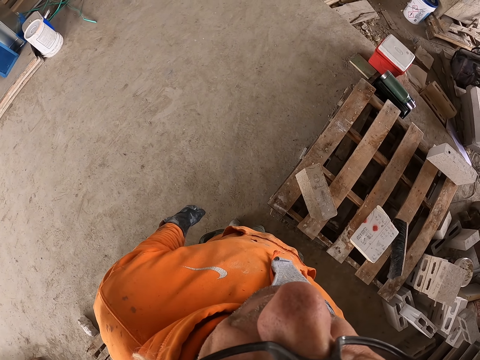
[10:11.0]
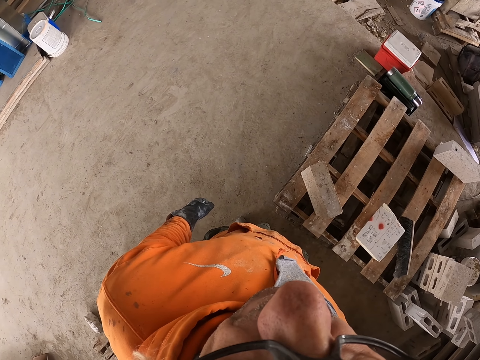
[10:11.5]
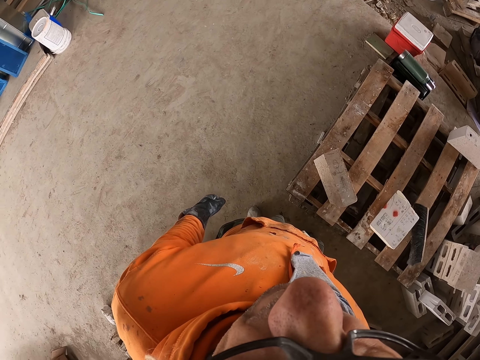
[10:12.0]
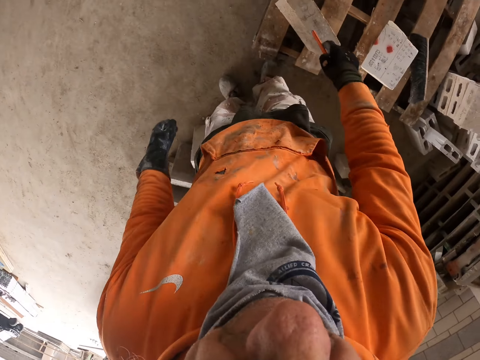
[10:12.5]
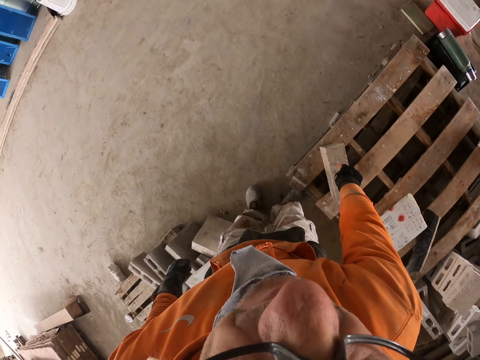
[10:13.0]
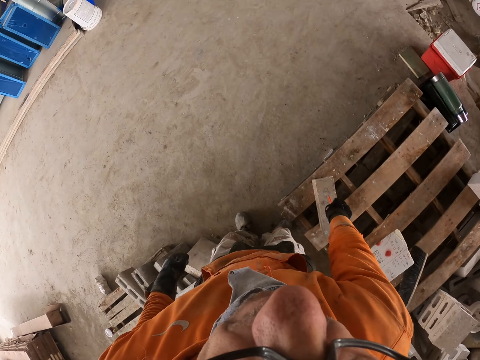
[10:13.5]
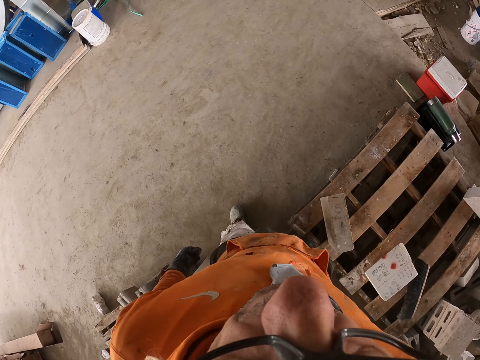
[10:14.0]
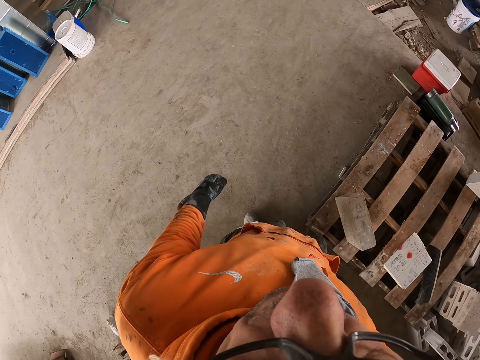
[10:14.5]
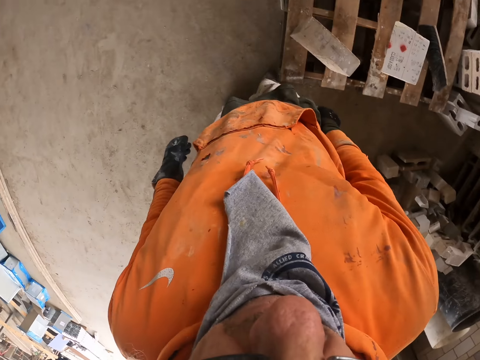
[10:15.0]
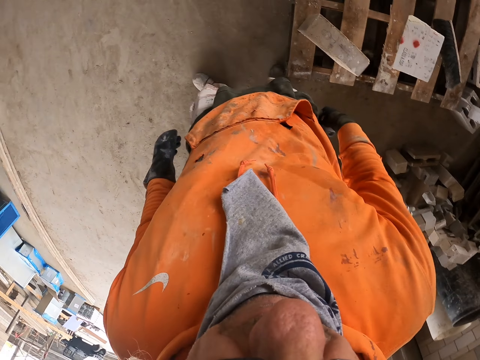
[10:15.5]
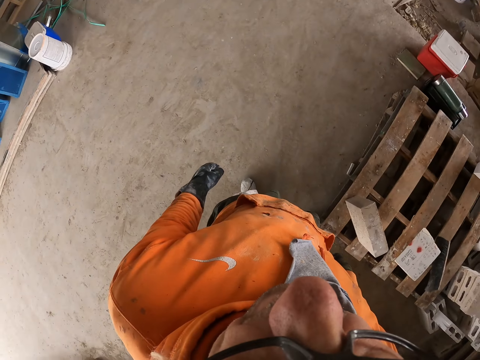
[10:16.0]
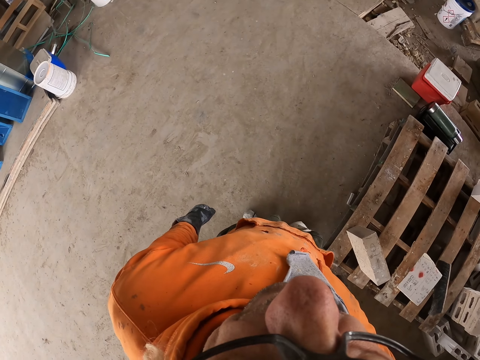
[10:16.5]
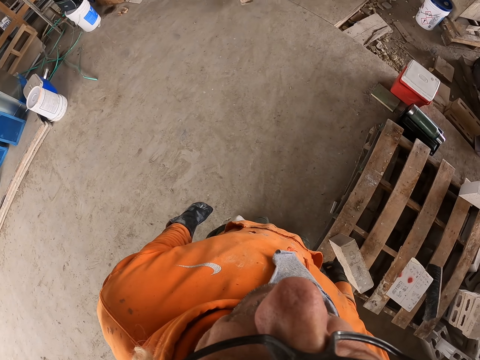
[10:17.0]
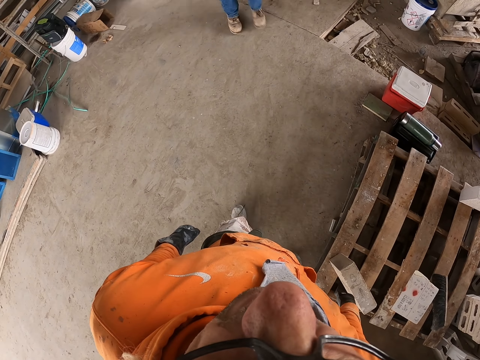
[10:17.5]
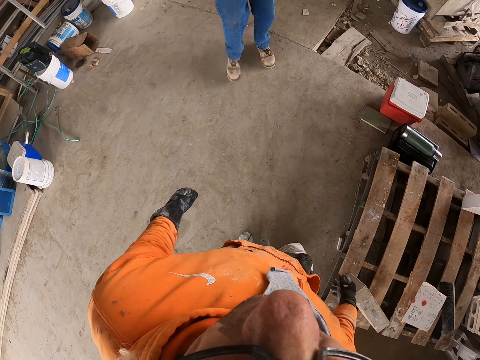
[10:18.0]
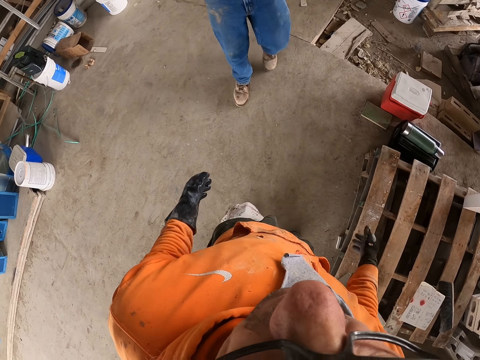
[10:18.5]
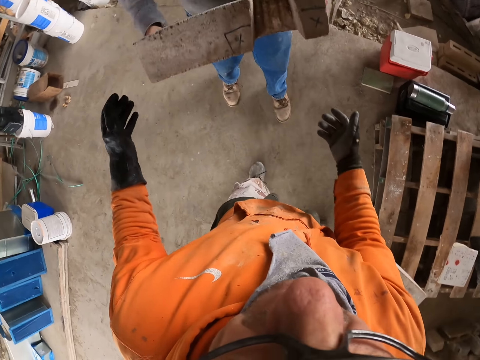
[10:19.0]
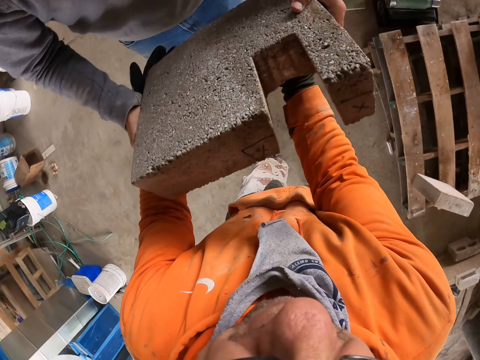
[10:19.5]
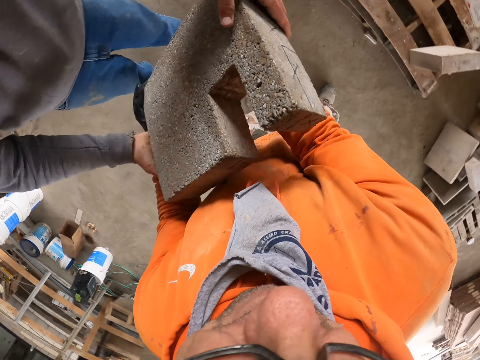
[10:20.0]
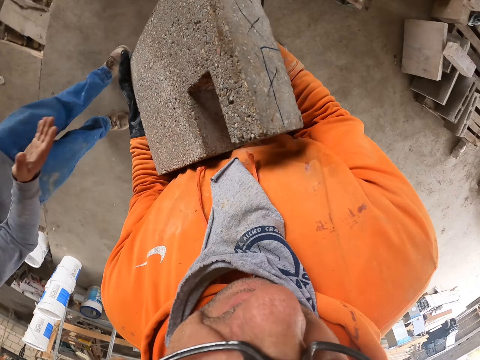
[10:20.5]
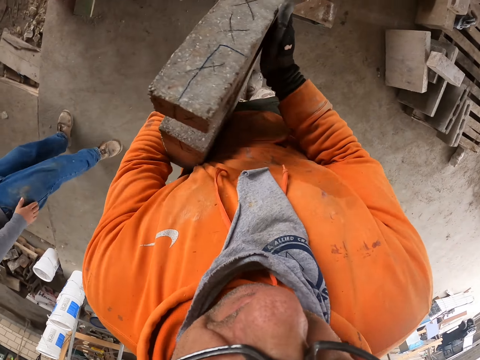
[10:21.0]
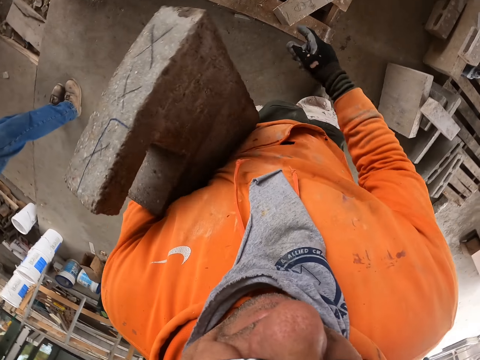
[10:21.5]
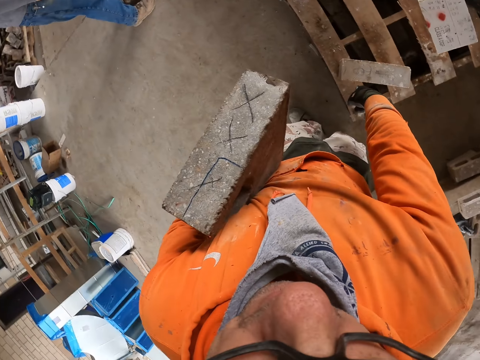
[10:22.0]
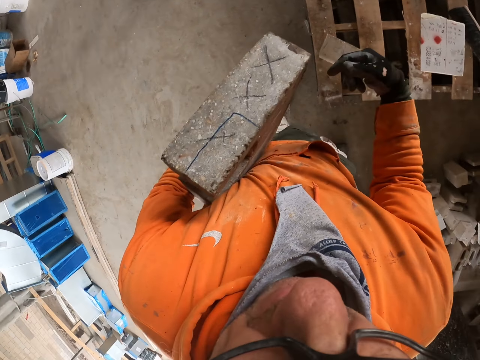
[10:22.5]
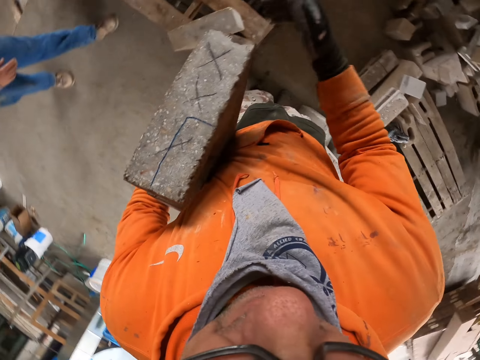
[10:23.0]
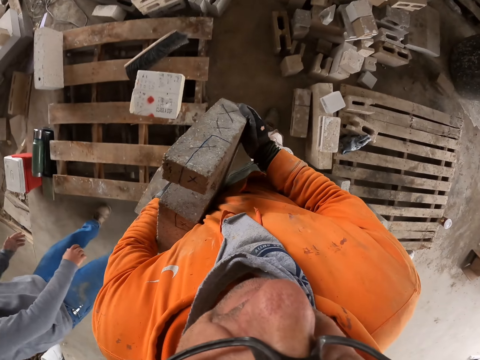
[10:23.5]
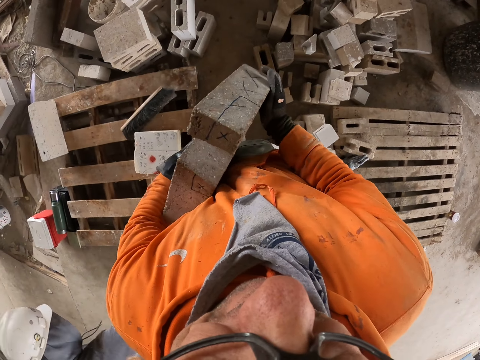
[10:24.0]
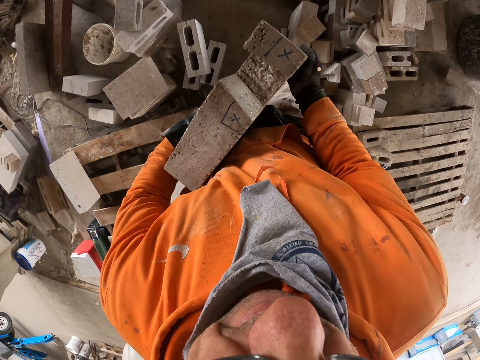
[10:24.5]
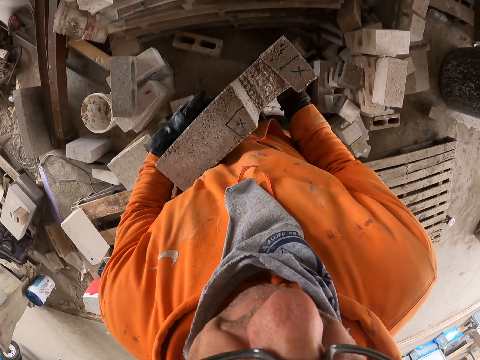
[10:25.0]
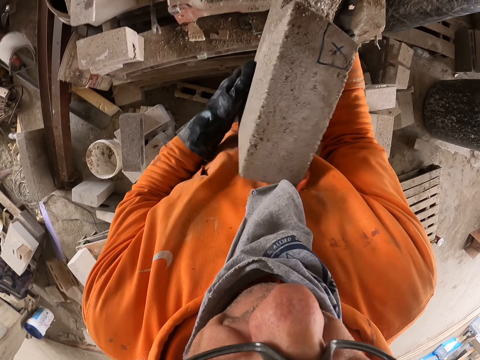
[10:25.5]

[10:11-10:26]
The camera wearer turns around. They pick up the pencil on the block. They bend down. They walk on the floor. They turn around. A man walks on the floor. The man holds a concrete block. The camera wearer picks up the block stone from the man. They hold the concrete block. They walk on the floor.

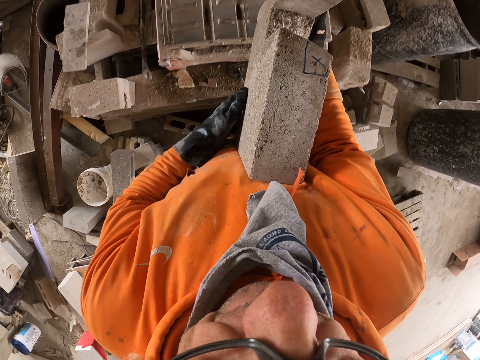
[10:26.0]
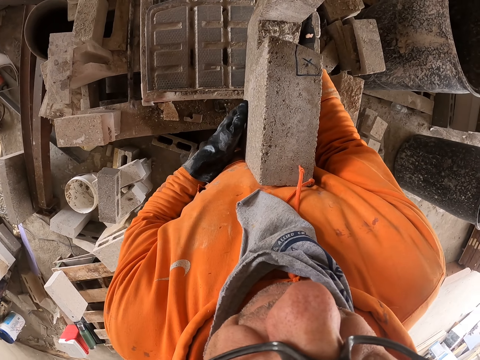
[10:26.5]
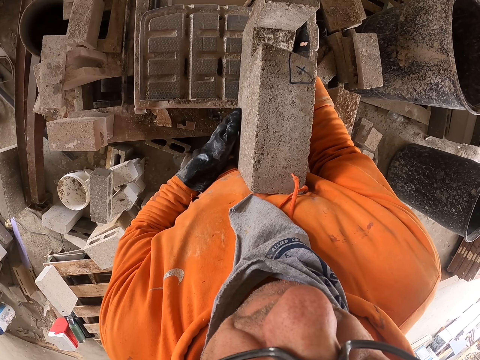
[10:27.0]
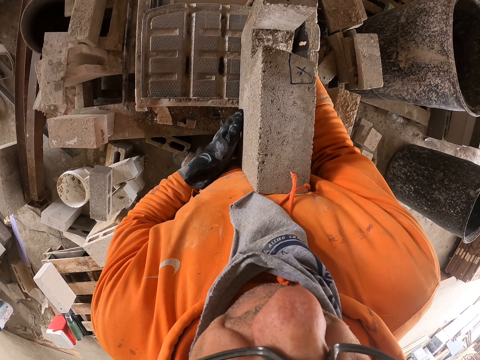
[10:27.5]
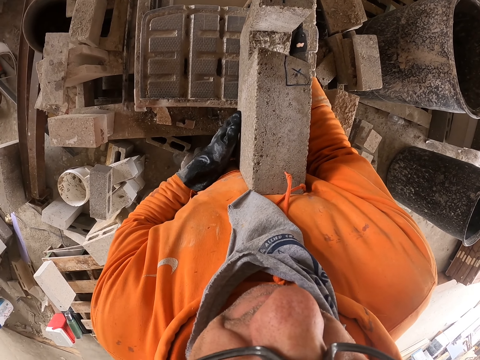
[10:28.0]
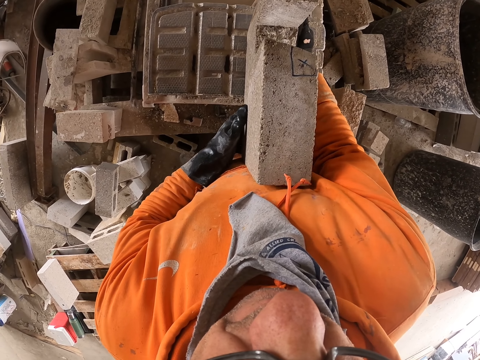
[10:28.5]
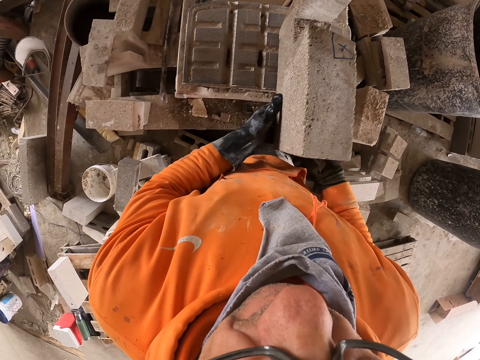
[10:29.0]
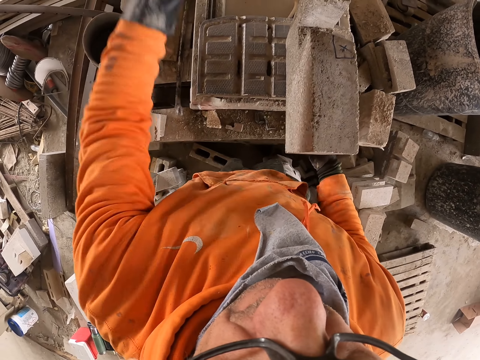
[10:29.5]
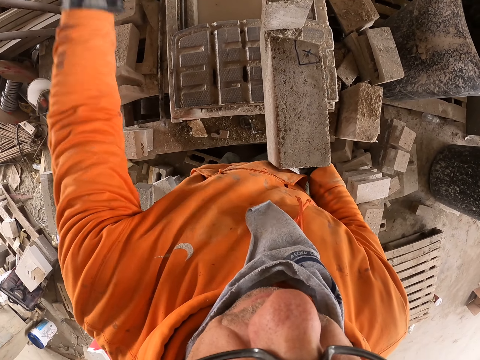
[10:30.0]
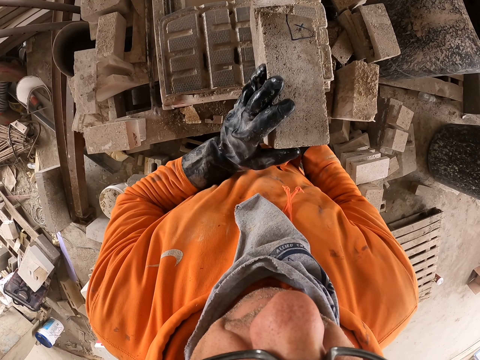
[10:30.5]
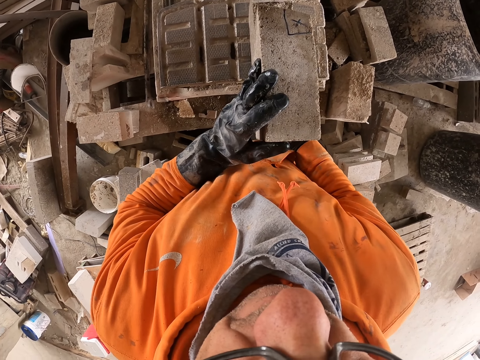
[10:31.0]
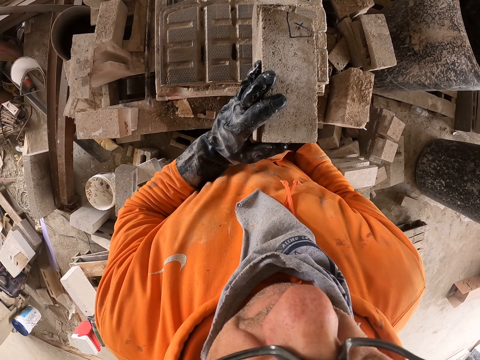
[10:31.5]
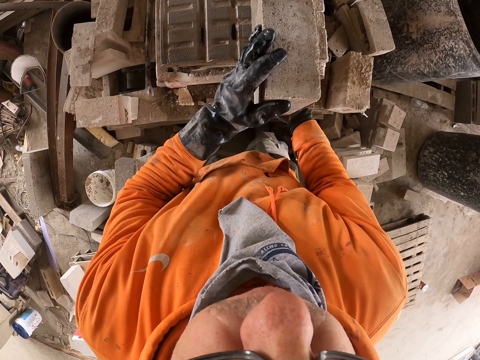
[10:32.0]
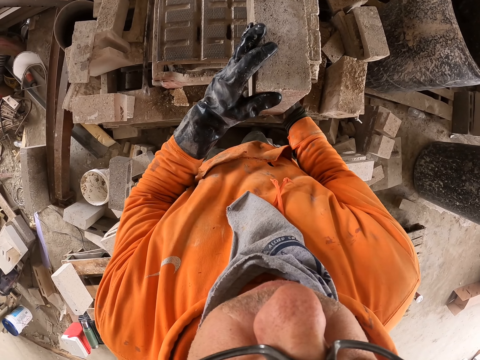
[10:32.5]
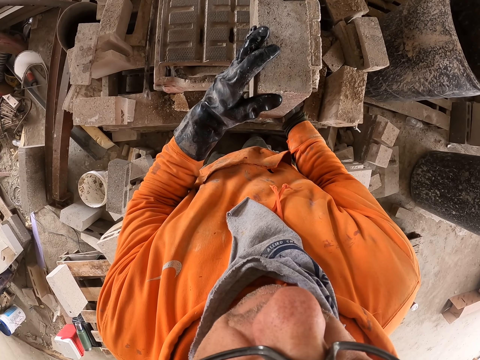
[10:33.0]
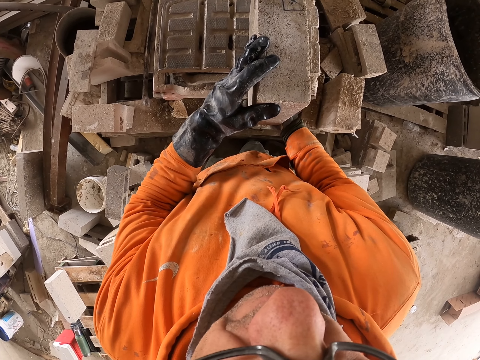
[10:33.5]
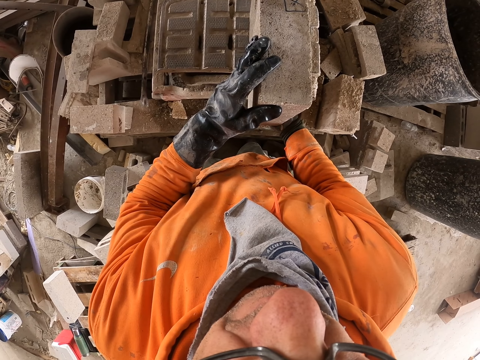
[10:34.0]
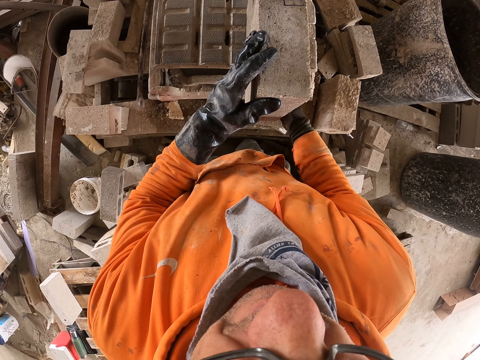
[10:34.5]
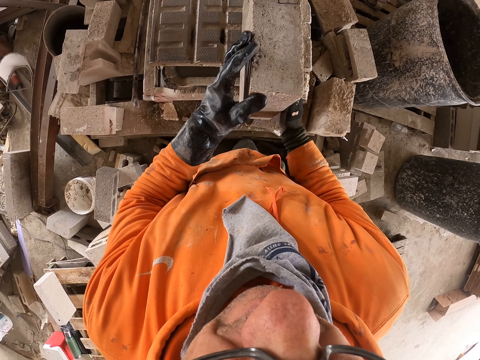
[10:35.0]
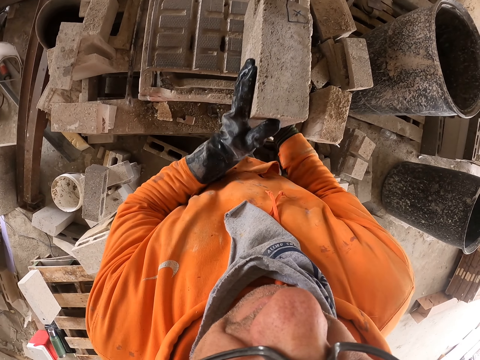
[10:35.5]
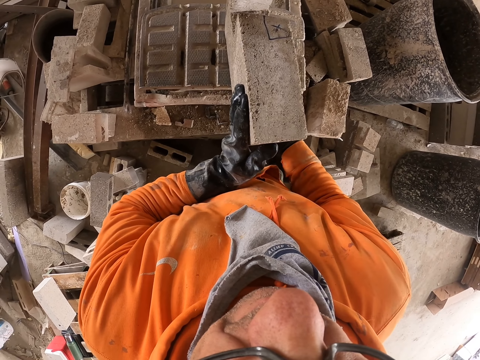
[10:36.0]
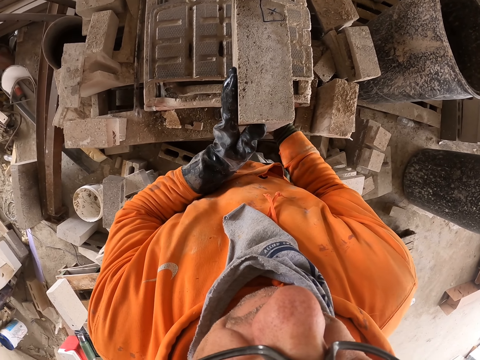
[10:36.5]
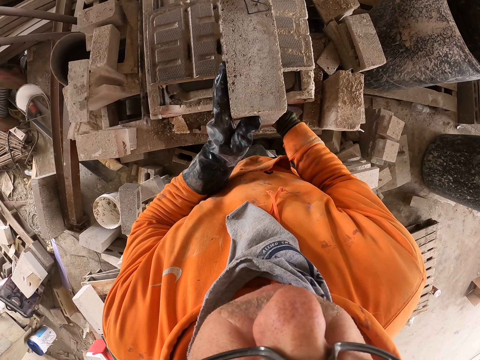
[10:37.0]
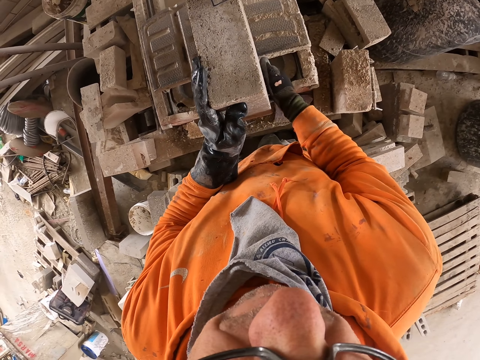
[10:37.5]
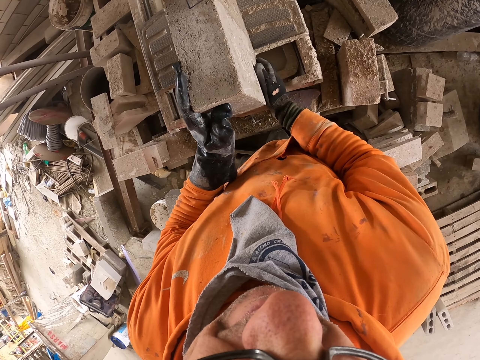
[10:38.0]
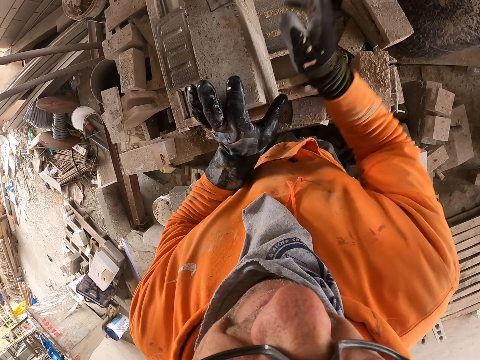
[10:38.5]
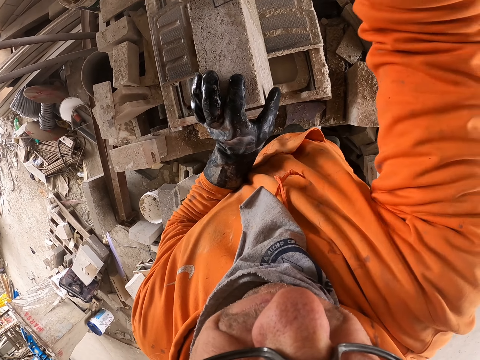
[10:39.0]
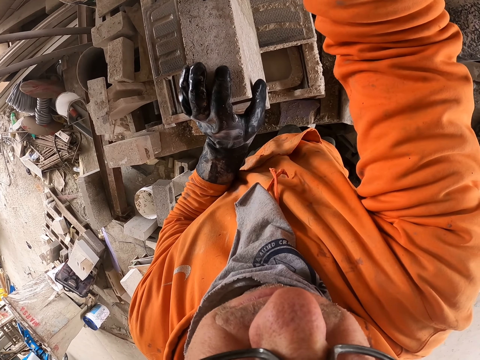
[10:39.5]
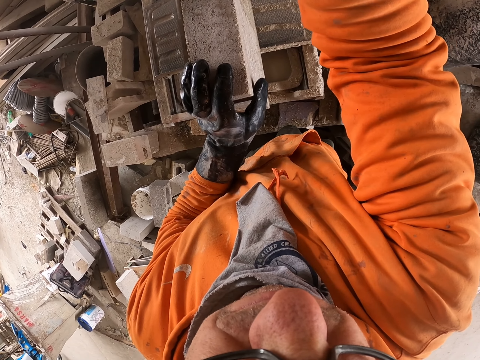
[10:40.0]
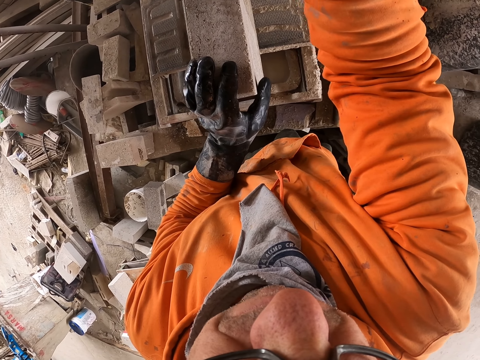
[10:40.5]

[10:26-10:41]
The camera wearer puts the block stone on the machine cutter. They cut the block stone with the machine cutter. They adjust the concrete block on the cutter.
